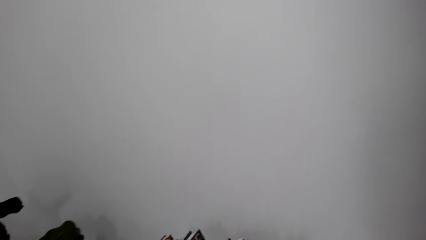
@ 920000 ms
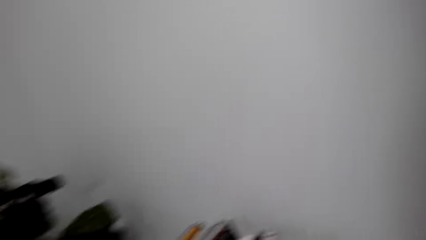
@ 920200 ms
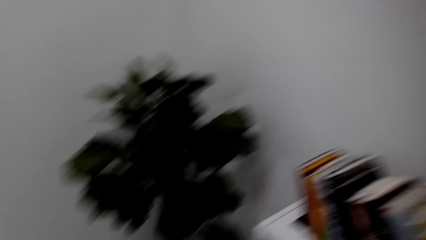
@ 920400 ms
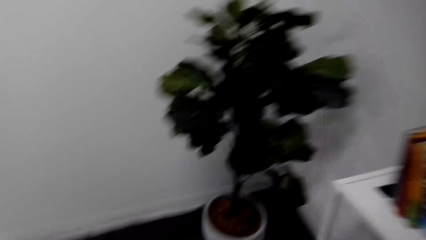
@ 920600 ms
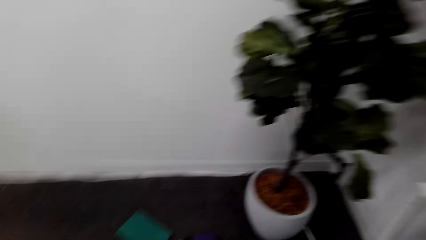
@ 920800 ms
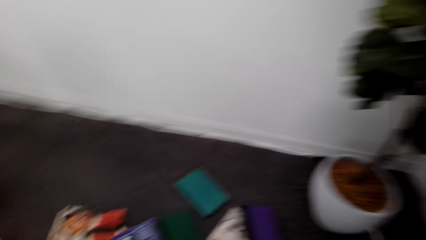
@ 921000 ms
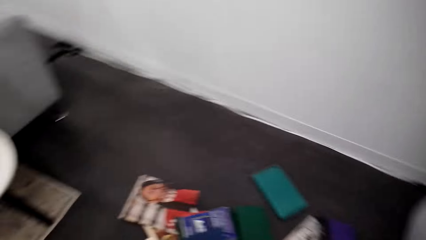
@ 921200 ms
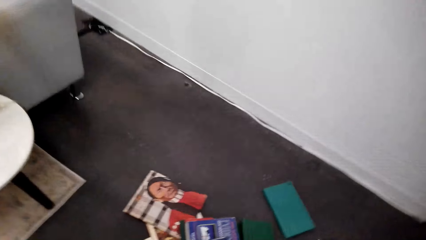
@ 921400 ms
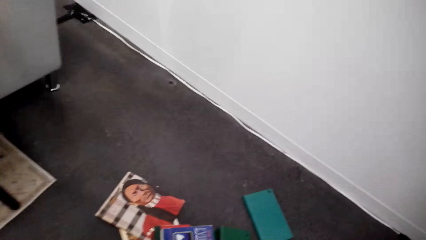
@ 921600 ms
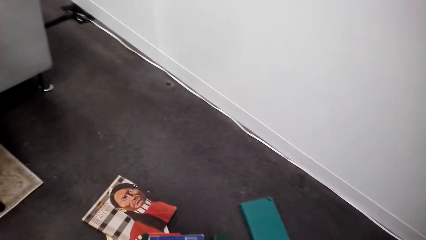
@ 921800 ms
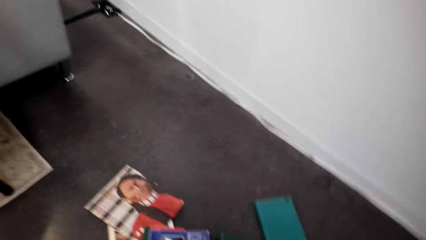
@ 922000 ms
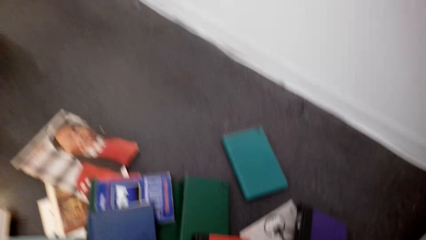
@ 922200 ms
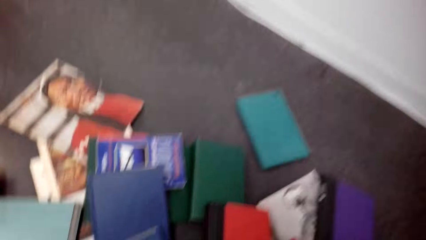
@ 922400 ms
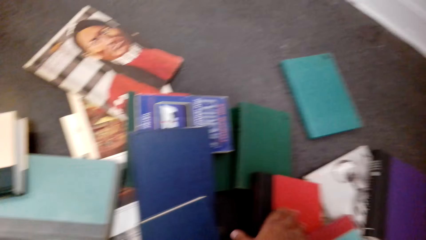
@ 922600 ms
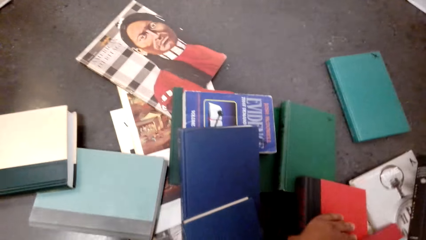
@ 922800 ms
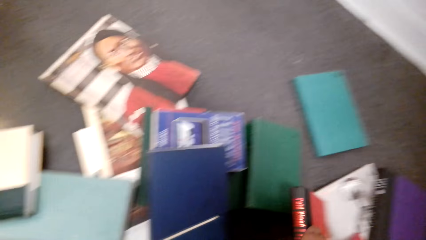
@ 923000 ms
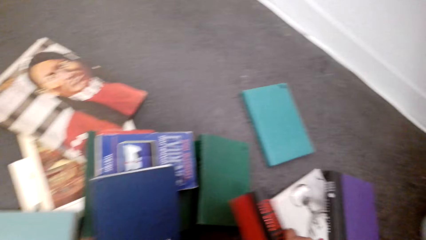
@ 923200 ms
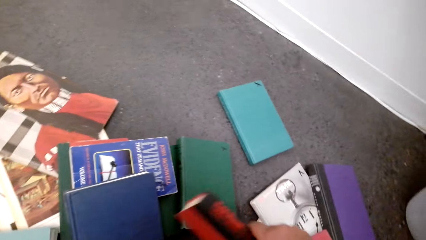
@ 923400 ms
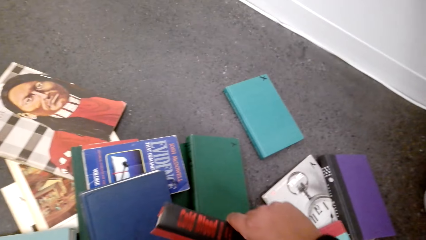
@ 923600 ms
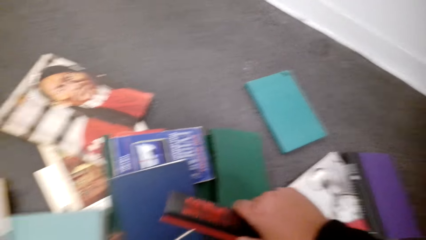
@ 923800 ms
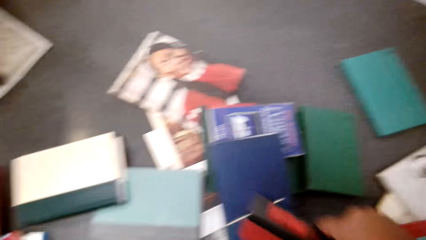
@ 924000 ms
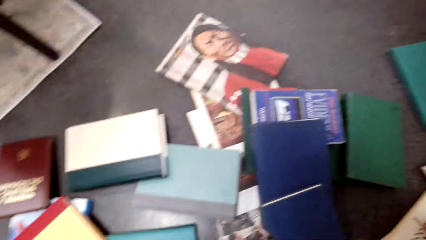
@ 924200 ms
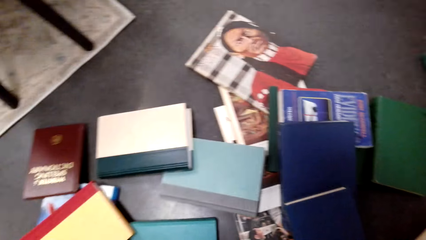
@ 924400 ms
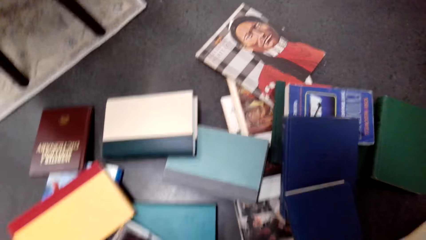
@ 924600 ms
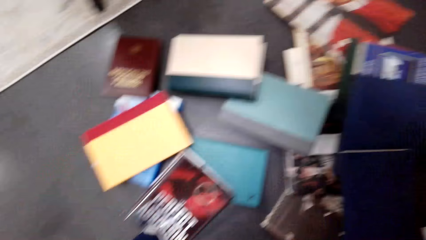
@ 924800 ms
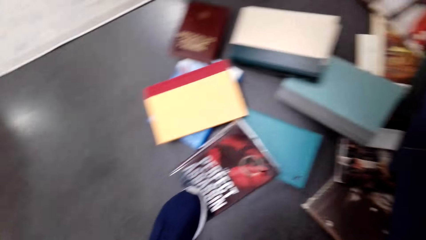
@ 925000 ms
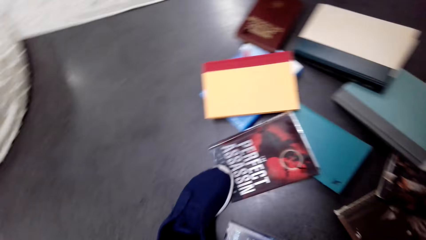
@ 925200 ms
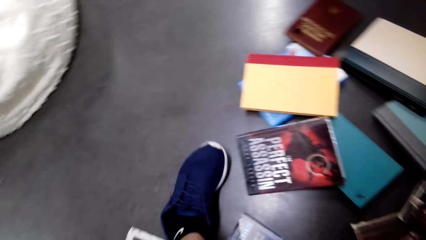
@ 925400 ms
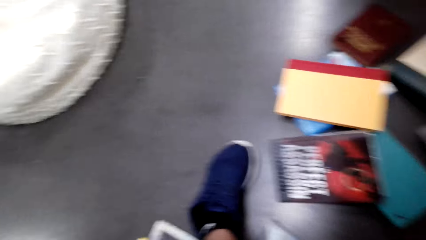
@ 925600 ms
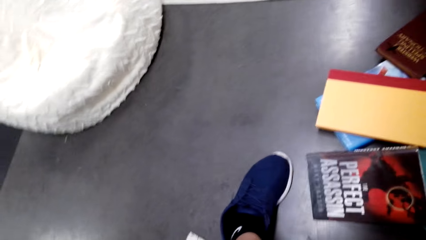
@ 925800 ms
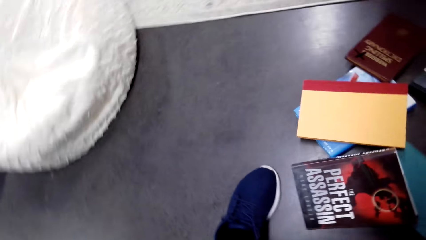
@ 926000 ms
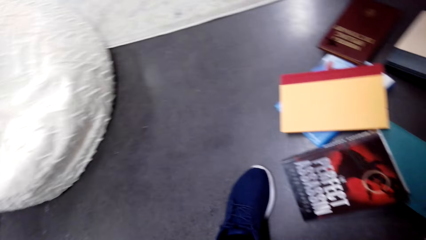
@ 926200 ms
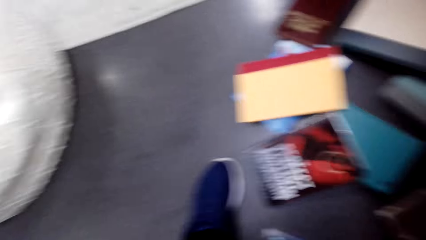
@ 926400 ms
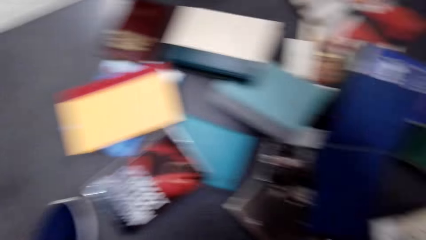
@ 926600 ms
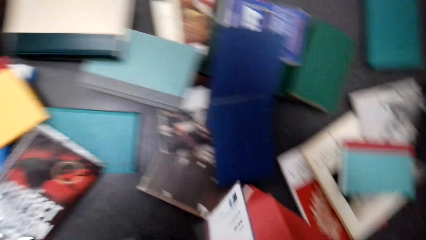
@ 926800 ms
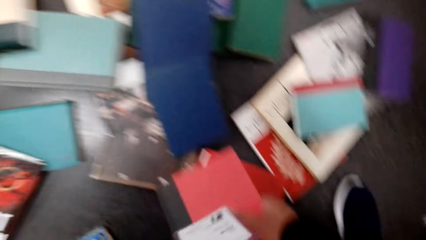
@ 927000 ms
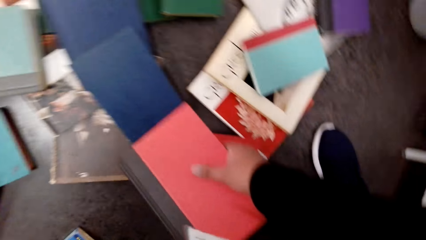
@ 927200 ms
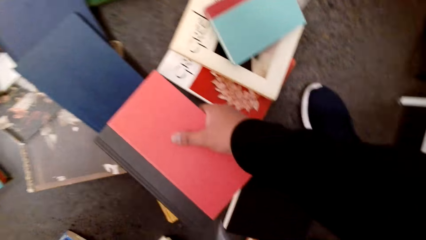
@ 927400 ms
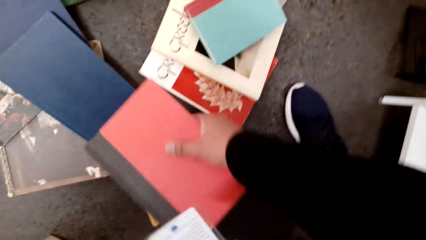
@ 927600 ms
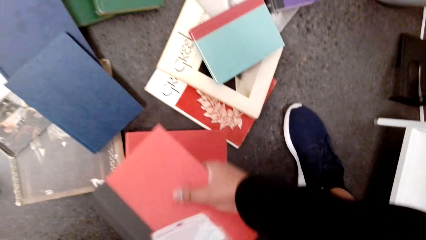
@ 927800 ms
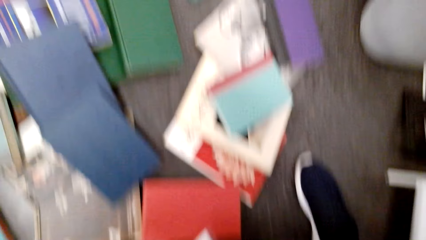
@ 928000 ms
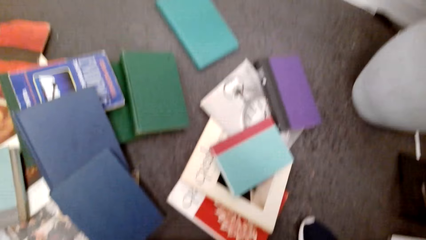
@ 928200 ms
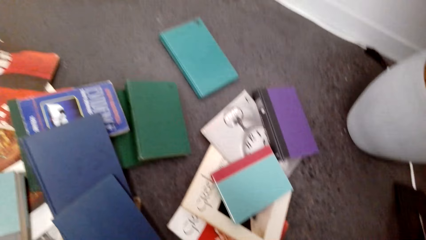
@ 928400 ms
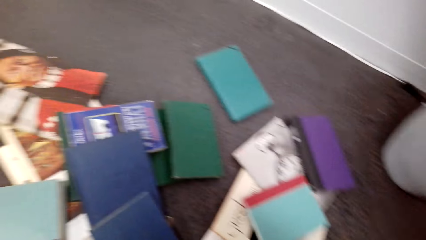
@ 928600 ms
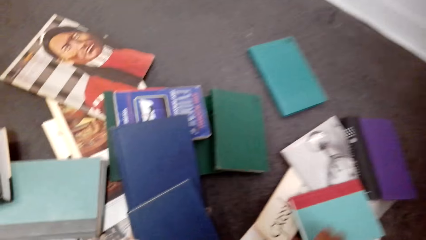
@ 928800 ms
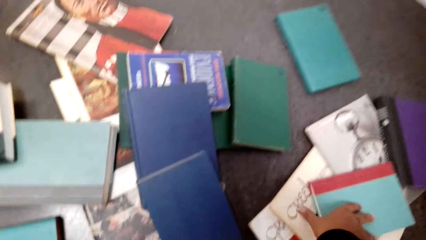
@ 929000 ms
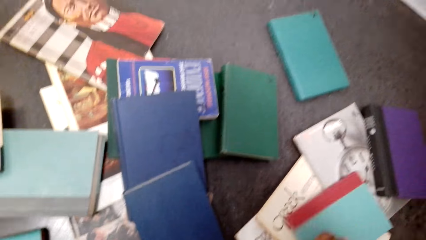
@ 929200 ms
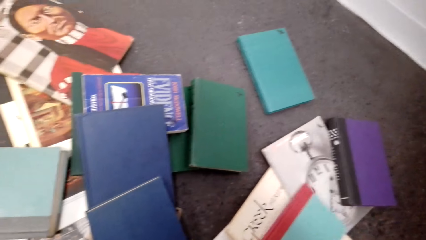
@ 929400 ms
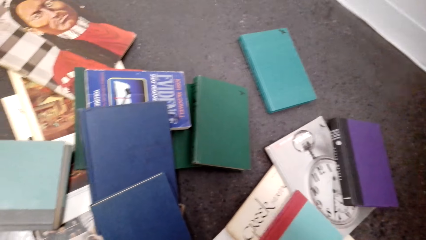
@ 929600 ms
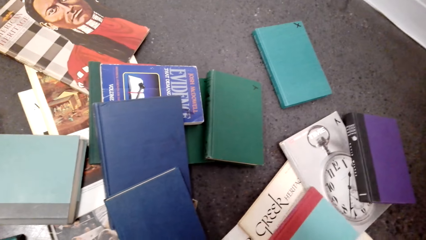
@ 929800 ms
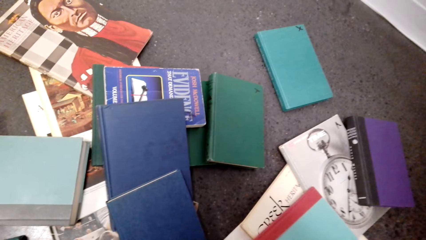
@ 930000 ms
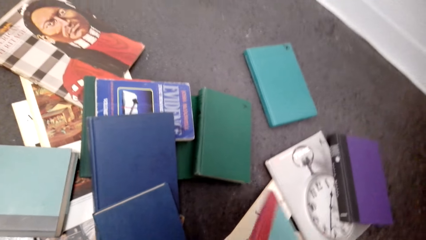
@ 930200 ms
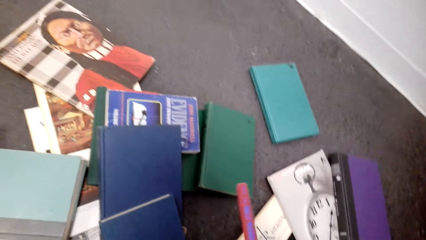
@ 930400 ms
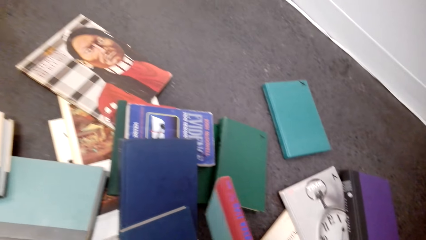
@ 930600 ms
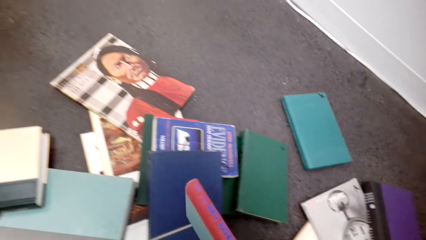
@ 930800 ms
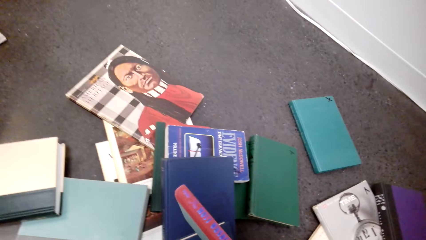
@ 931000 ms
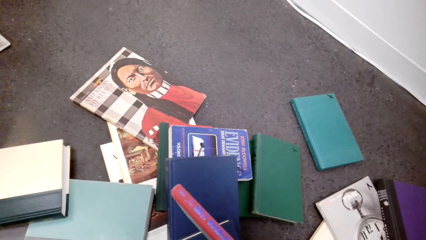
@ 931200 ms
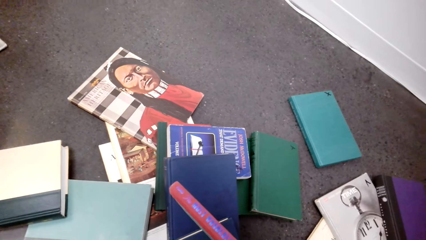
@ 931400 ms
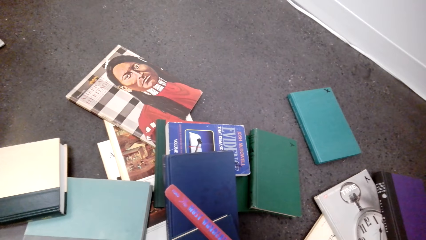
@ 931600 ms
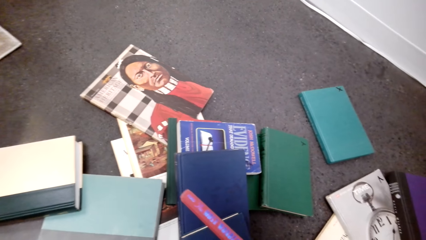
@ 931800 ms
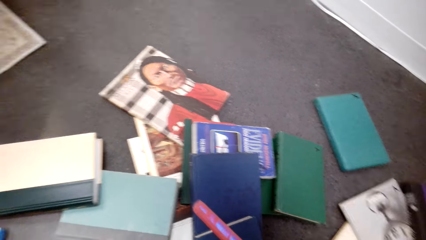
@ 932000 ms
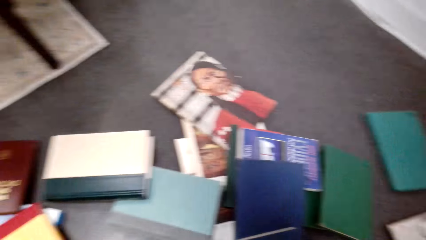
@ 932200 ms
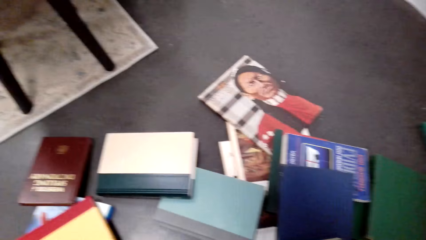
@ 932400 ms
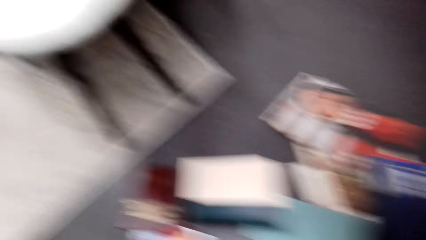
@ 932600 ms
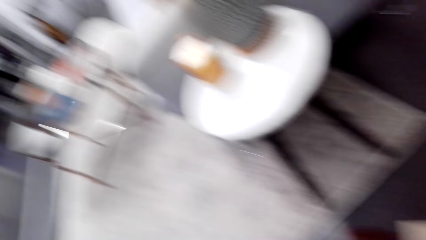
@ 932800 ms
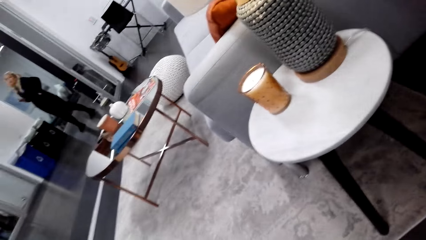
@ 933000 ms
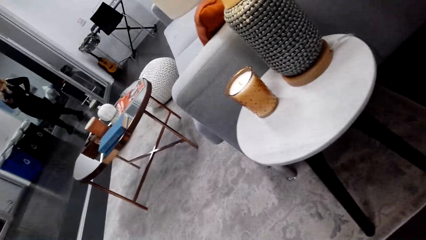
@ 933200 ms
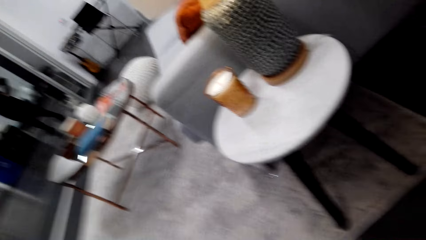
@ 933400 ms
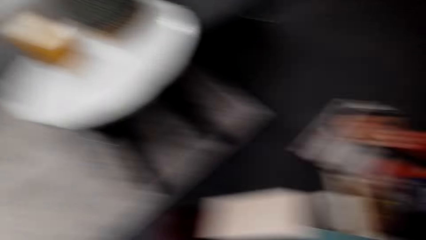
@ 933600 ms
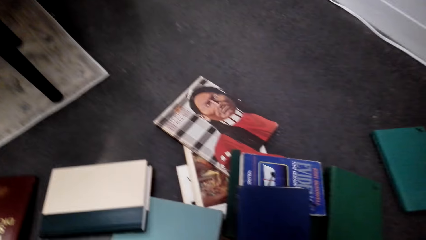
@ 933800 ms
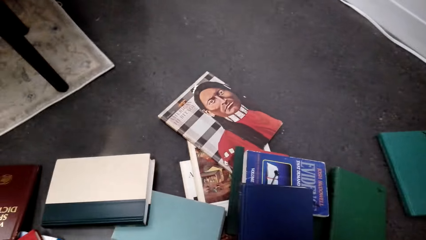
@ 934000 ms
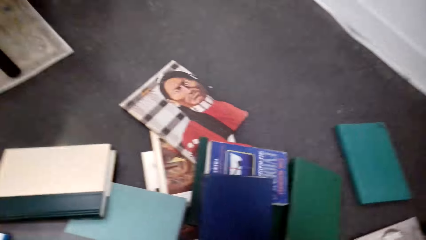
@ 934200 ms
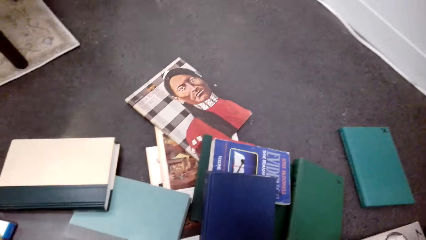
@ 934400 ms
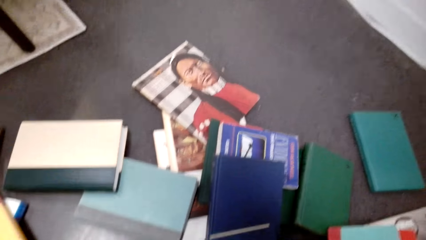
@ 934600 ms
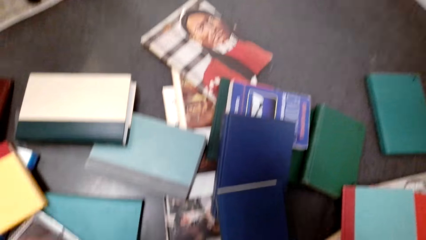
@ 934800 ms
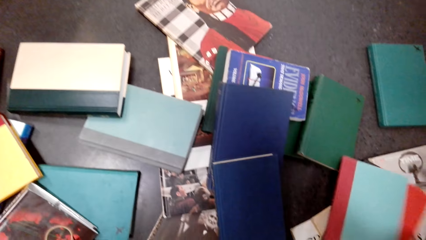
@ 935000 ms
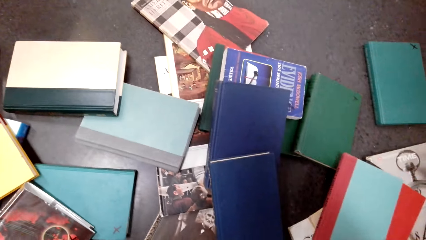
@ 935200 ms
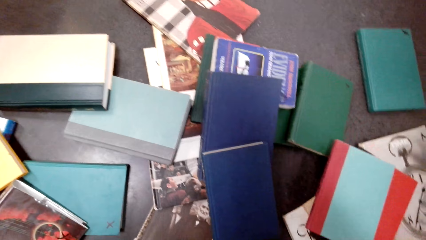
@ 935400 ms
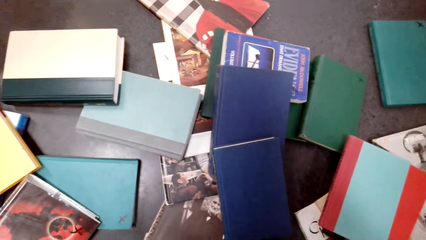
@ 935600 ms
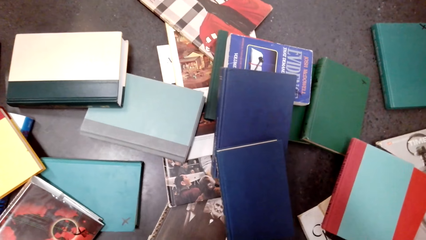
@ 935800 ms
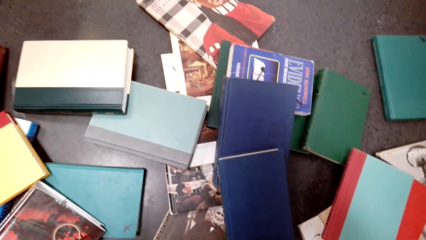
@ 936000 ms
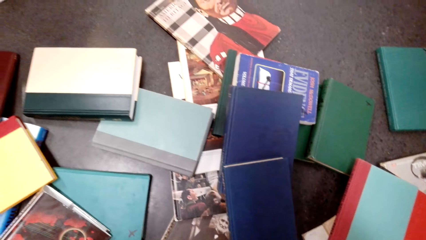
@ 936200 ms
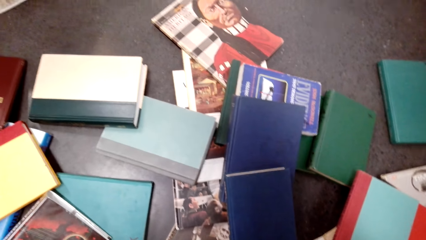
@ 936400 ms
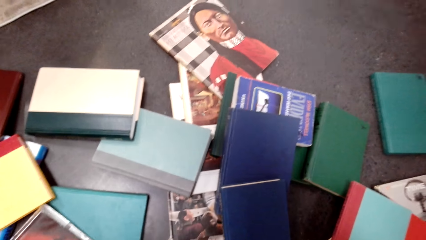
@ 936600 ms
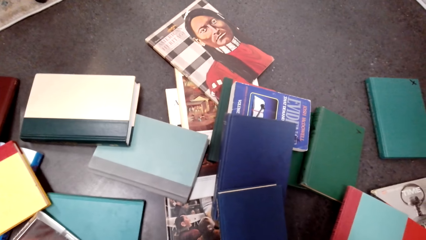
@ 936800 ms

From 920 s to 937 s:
The camera wearer grabs a book. They grab a book again. A woman stands on the other side.
